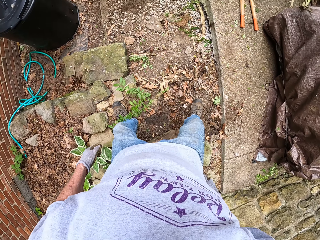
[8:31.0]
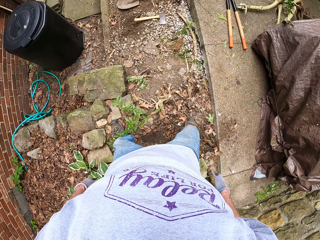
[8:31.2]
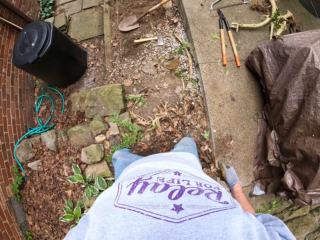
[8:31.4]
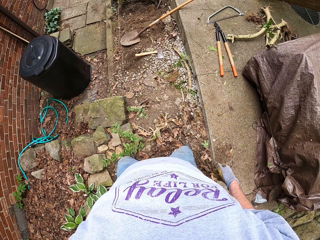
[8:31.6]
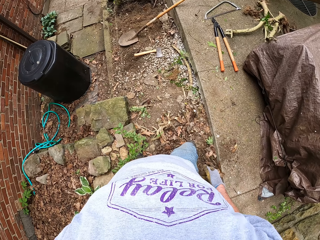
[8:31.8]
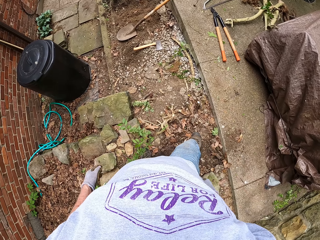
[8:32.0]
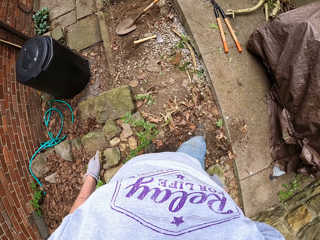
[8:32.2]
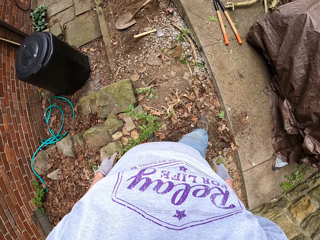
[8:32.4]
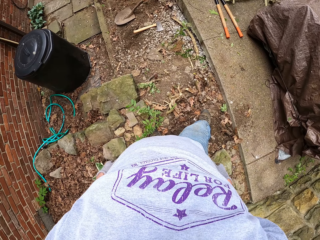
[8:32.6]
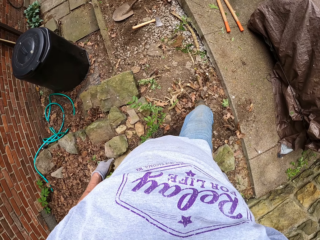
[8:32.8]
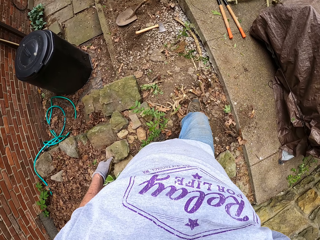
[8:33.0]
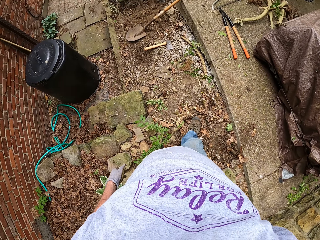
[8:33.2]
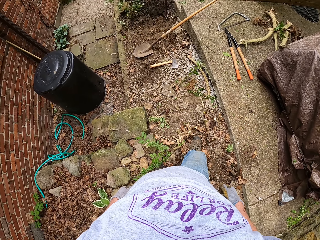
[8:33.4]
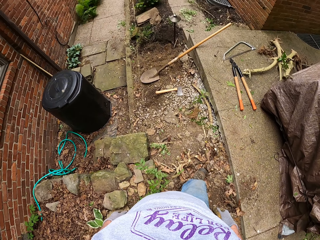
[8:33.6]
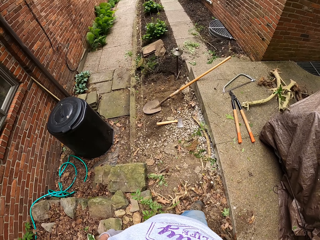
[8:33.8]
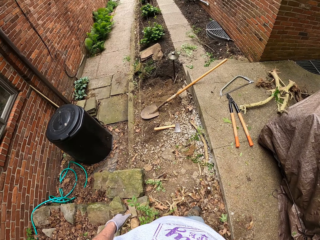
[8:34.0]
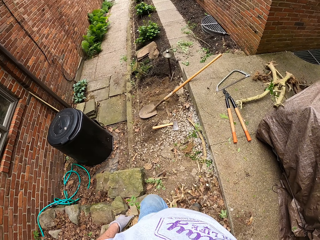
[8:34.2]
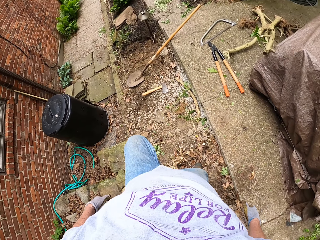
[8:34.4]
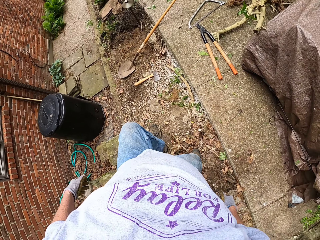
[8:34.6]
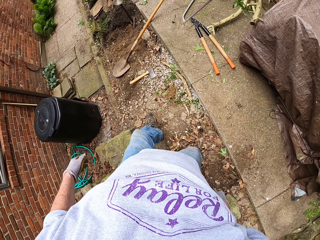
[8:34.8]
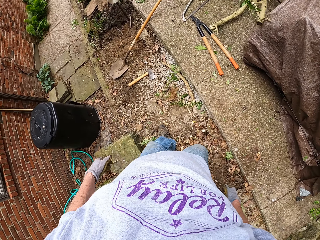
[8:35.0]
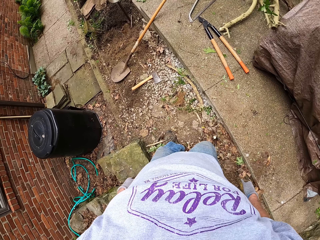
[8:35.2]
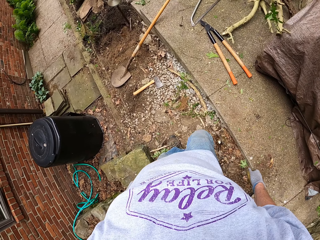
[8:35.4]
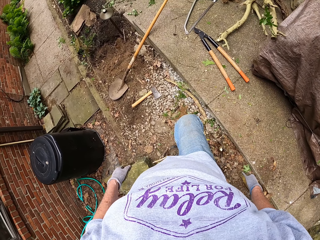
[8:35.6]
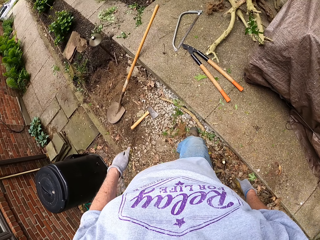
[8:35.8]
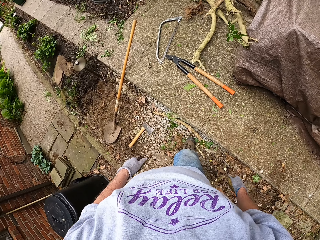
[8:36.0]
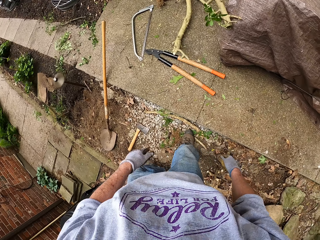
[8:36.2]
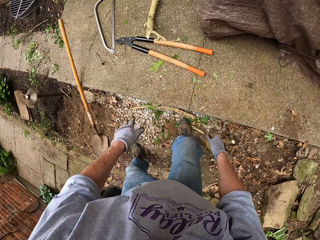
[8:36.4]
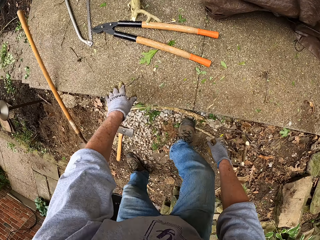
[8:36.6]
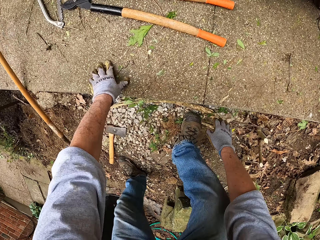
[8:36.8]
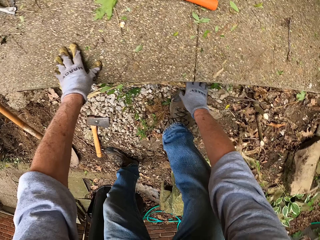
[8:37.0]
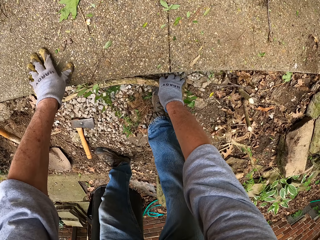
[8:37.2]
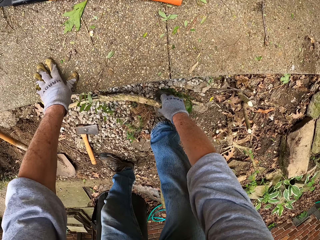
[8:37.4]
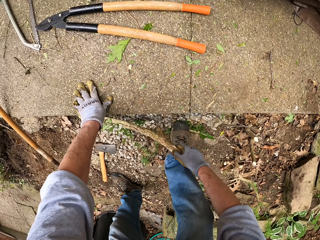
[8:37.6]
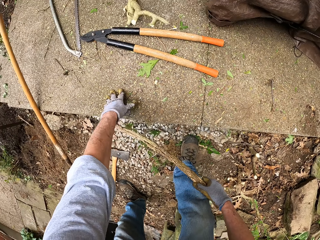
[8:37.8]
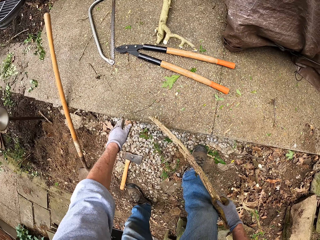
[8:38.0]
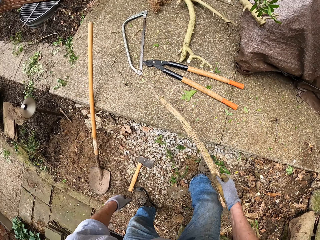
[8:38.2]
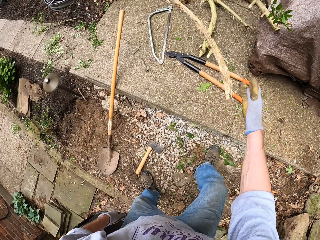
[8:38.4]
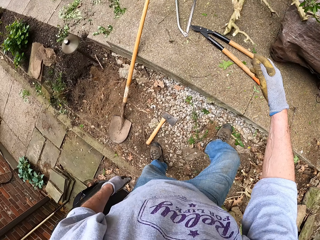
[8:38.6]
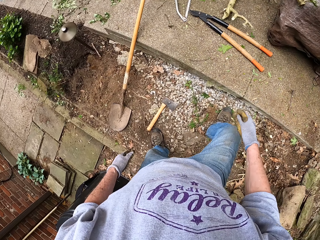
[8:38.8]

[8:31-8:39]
The camera wearer looks around. He walks forward a bit. He picks up a stick from the ground with his right hand. He throws the stick on the pavement.

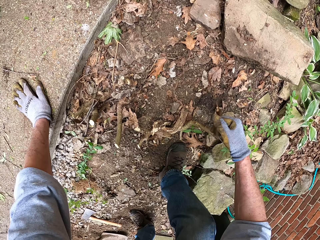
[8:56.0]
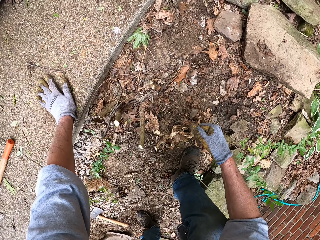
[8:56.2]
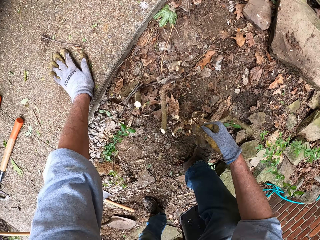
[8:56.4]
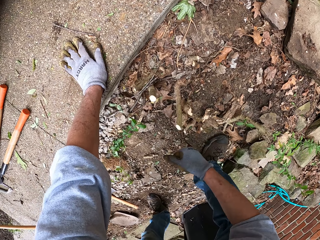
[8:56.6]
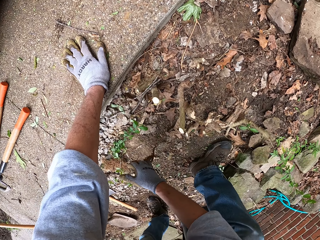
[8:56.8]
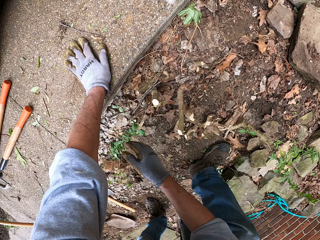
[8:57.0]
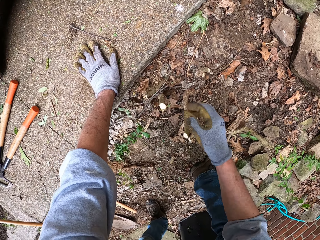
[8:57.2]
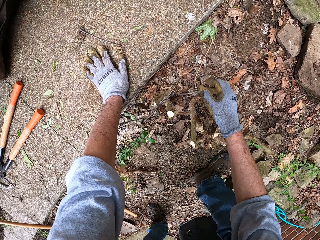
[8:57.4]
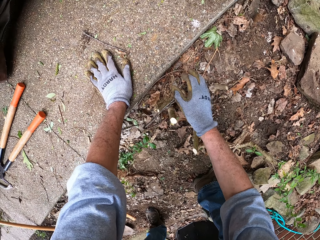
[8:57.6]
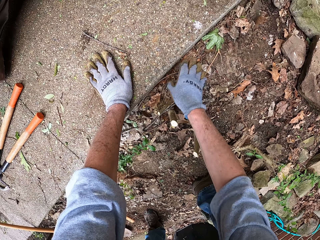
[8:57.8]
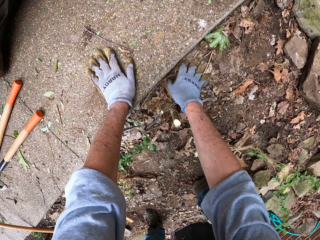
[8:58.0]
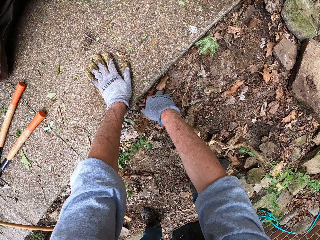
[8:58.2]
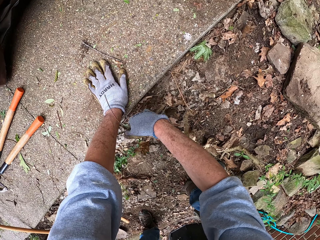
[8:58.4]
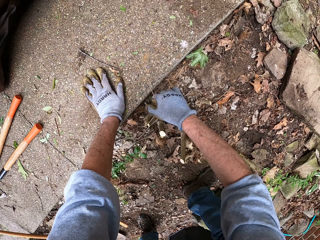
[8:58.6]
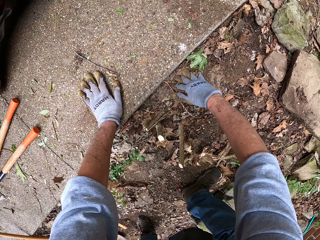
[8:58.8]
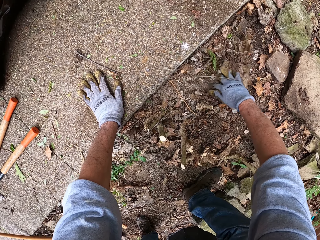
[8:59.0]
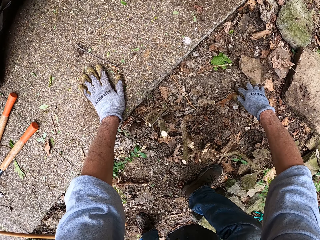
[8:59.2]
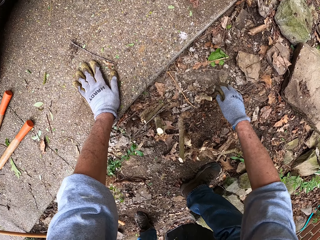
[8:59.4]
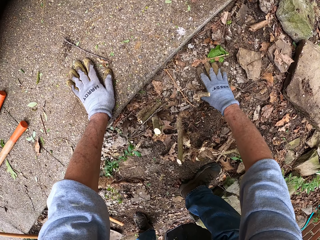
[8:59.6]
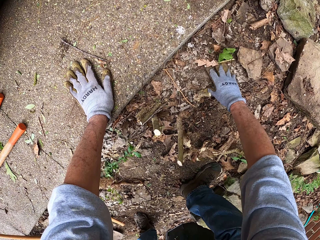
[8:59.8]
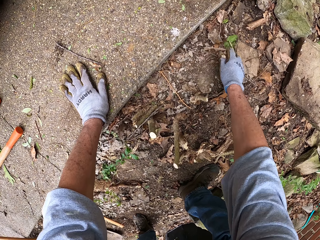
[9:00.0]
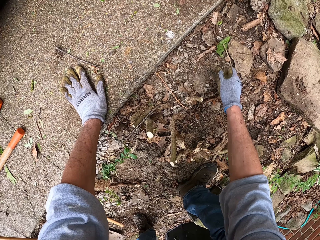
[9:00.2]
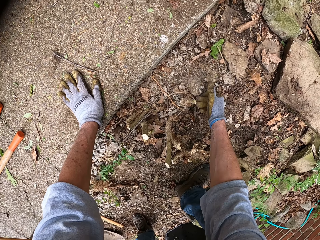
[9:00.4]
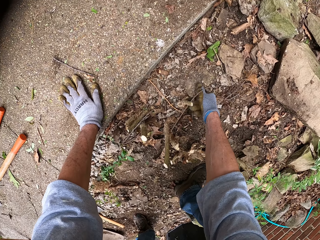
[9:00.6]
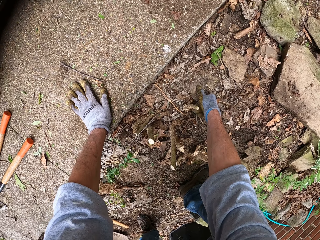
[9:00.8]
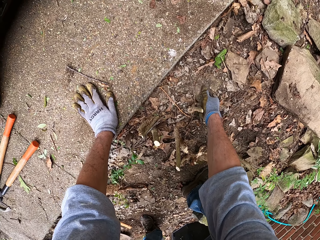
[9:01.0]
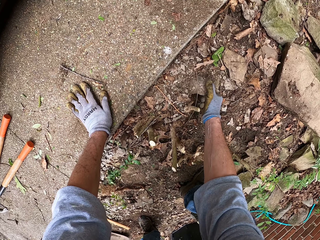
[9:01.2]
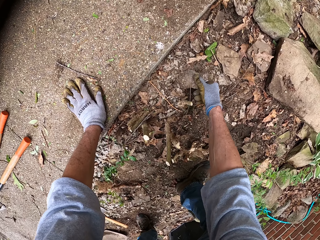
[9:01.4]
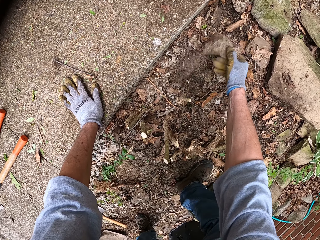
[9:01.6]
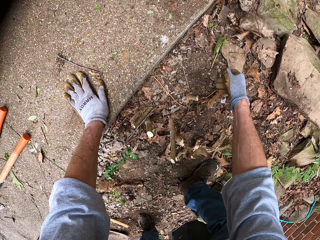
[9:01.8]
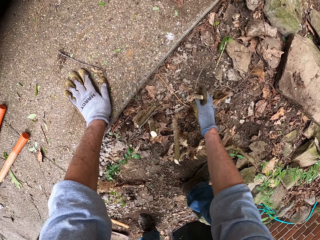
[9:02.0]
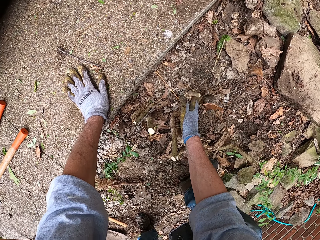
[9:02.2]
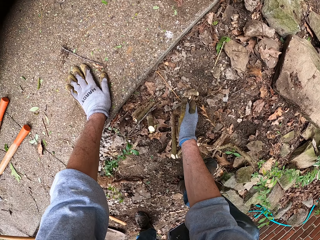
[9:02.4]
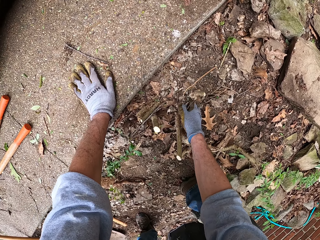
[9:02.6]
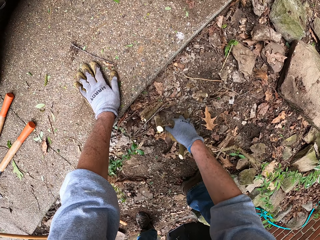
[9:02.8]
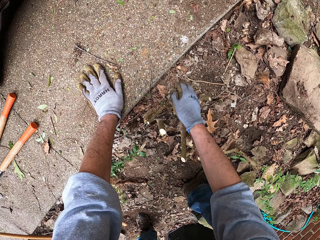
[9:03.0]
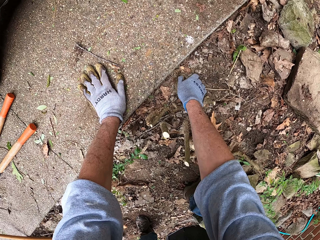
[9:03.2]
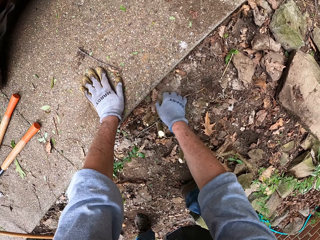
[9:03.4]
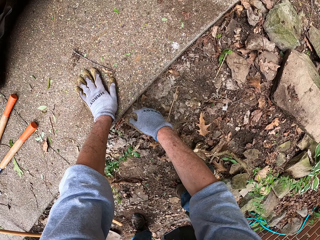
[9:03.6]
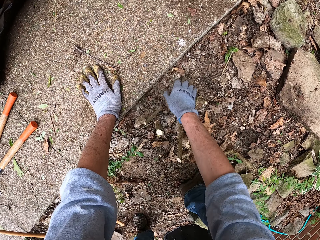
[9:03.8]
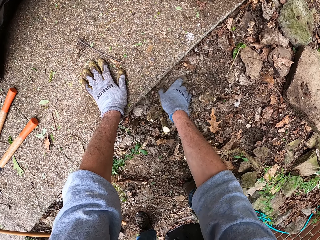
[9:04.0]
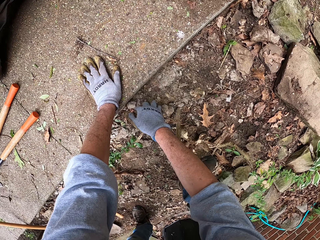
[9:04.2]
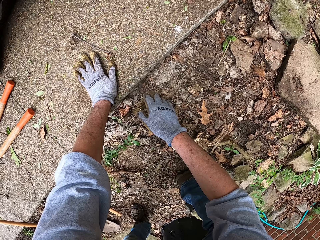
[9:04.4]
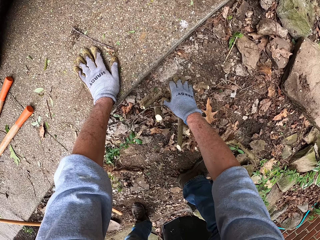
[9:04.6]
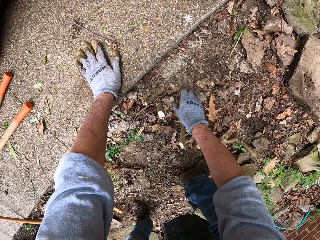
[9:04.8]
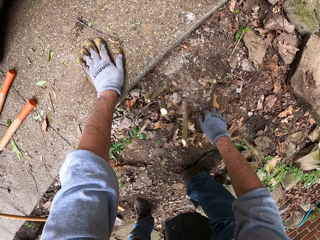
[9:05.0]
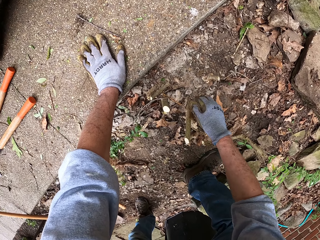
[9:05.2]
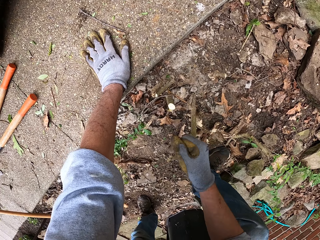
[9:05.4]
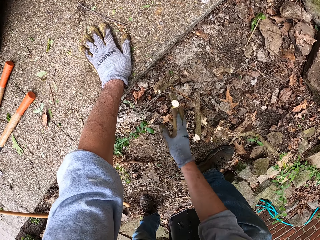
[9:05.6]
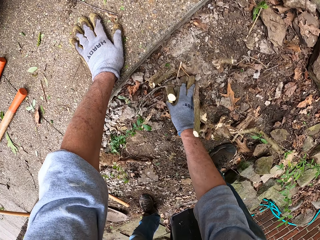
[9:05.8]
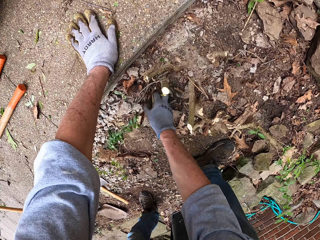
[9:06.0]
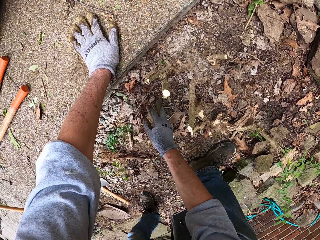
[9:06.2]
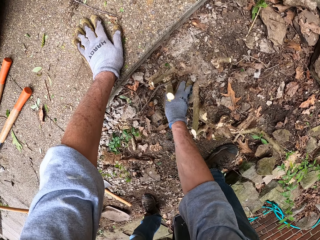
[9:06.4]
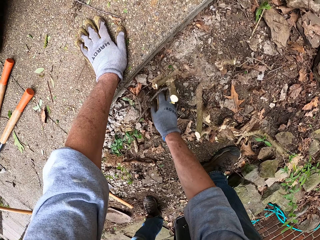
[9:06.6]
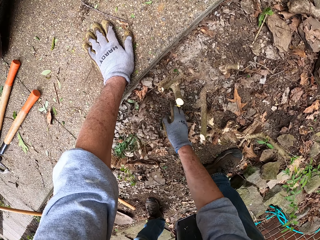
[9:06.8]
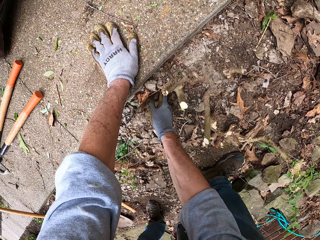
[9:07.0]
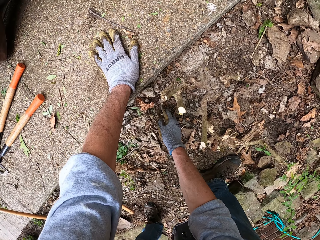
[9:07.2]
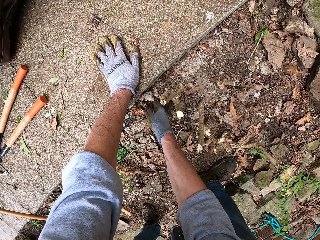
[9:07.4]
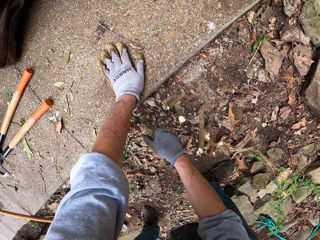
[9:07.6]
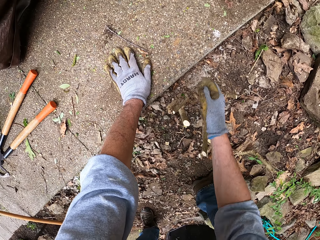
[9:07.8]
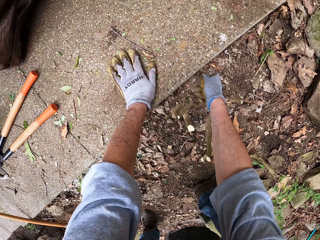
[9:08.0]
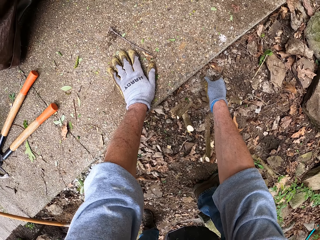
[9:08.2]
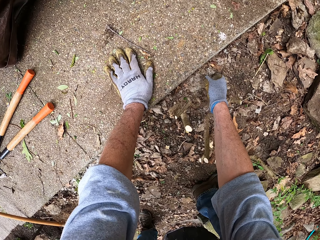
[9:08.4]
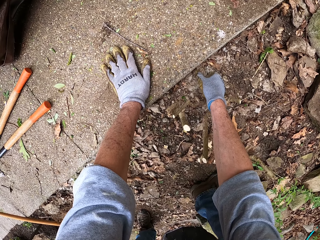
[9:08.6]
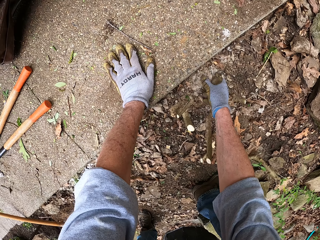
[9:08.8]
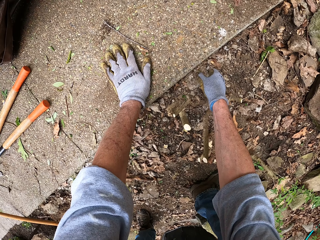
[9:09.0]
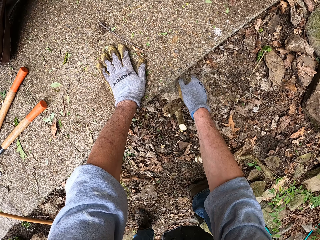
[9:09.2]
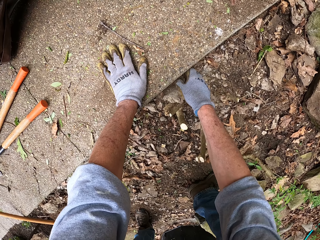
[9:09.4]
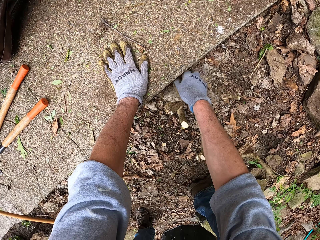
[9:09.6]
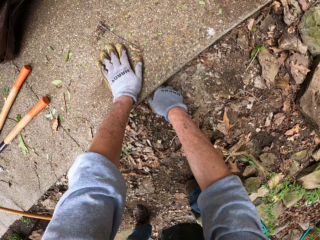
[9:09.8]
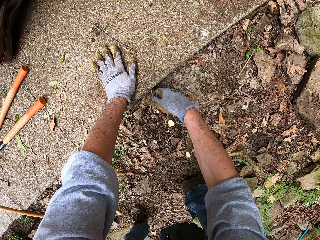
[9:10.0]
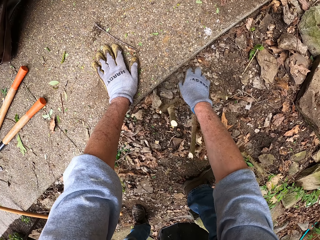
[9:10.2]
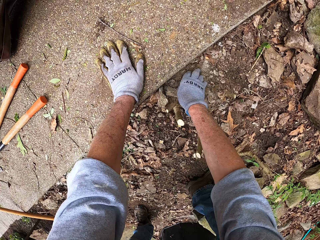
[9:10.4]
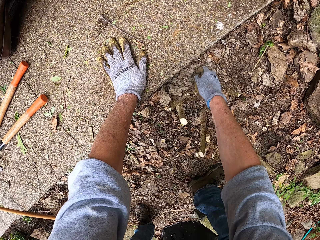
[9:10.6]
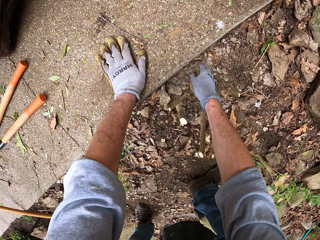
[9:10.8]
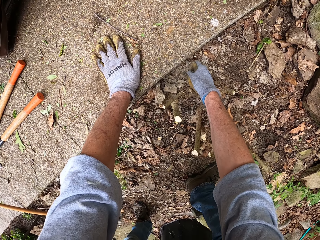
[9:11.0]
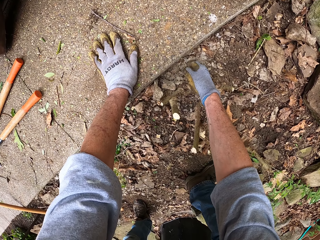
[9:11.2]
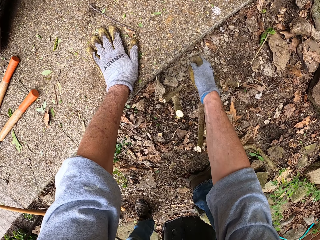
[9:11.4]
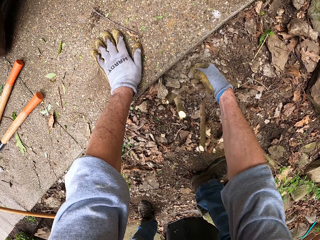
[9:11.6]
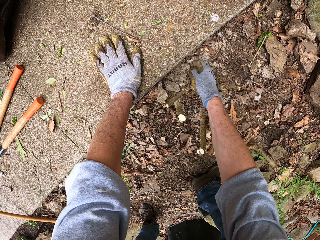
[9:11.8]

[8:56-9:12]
The camera wearer places the stump on the ground. He clears the dirt with his right hand around some stumps on the ground. He pulls out a stone from the ground with his right hand. He clears the dirt with his right hand around some stumps on the ground. He removes a stone from the ground with his right hand.
